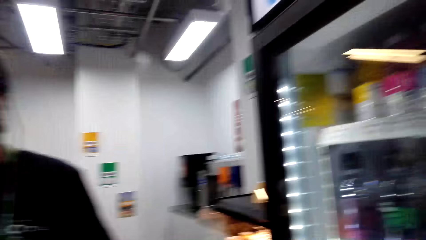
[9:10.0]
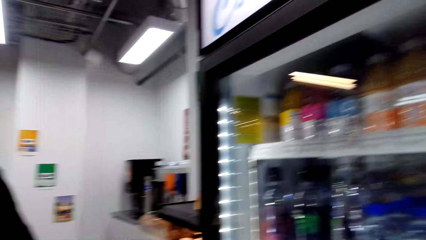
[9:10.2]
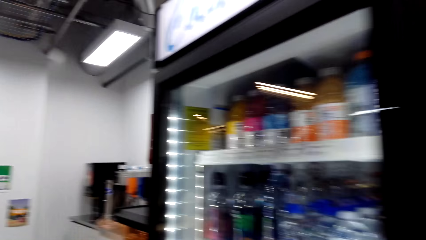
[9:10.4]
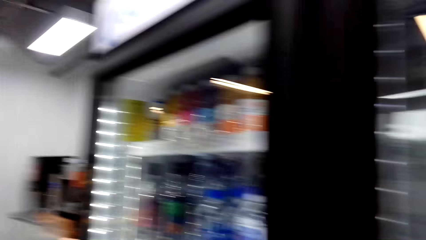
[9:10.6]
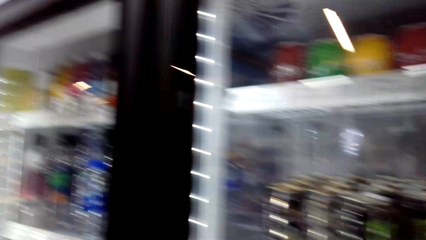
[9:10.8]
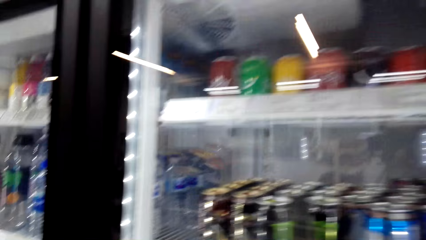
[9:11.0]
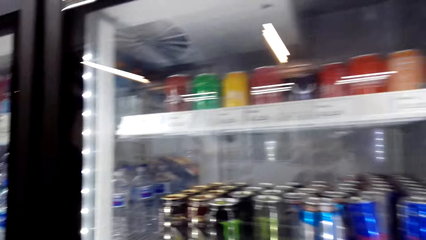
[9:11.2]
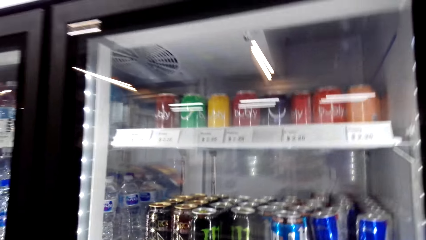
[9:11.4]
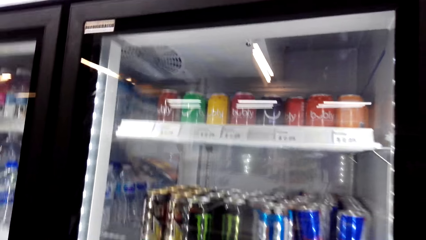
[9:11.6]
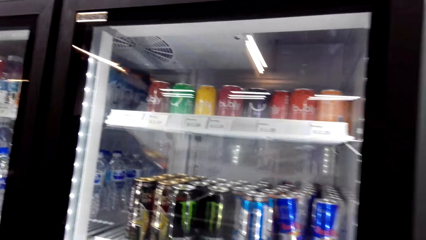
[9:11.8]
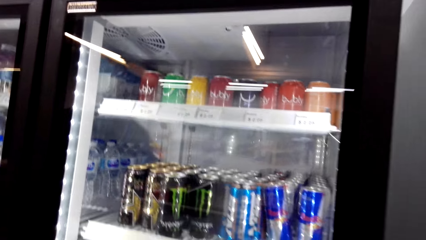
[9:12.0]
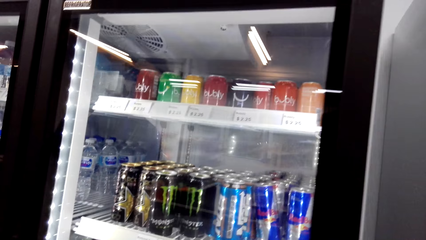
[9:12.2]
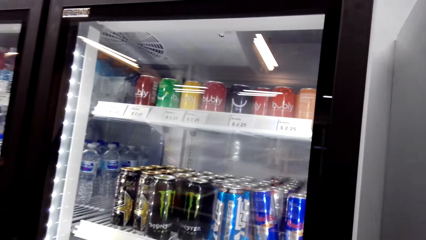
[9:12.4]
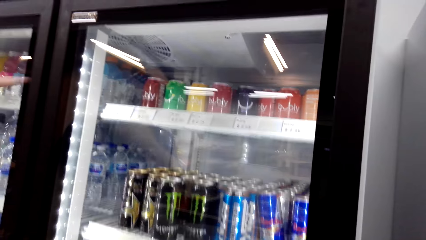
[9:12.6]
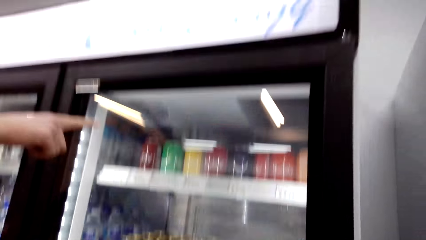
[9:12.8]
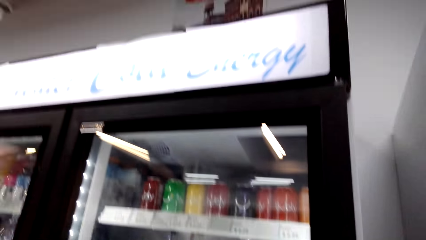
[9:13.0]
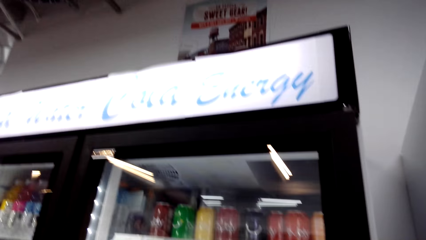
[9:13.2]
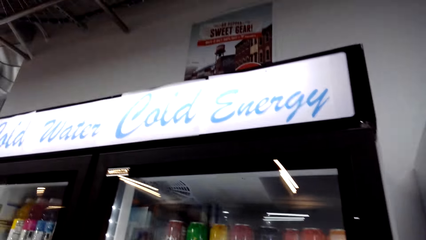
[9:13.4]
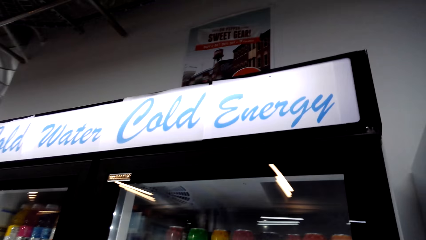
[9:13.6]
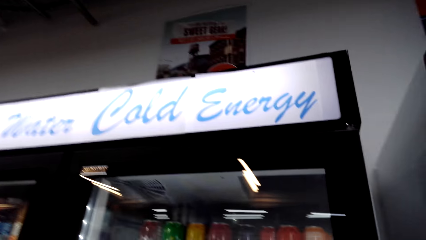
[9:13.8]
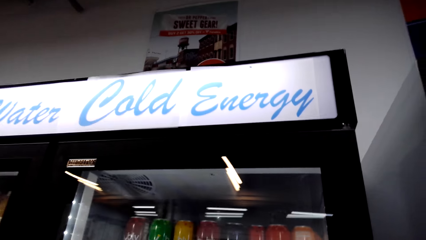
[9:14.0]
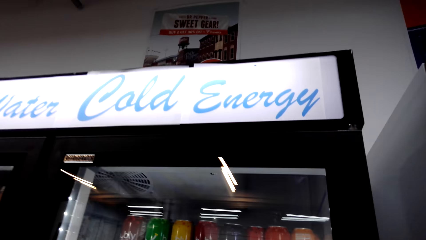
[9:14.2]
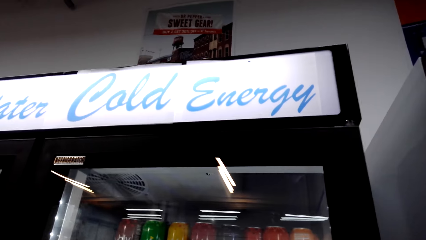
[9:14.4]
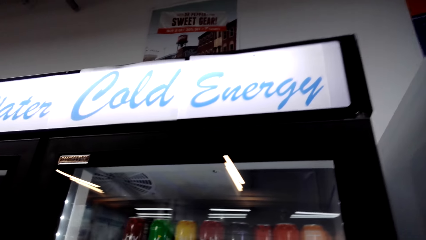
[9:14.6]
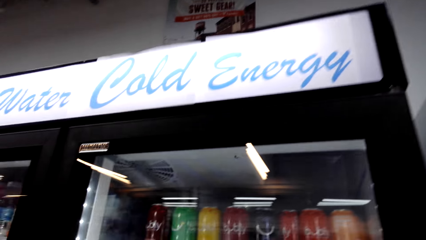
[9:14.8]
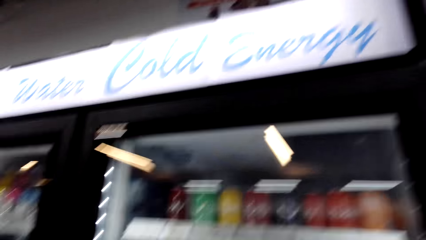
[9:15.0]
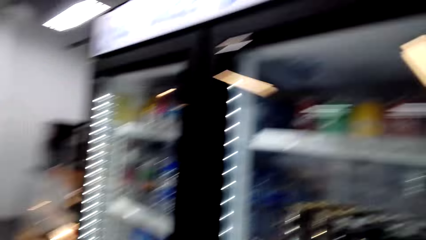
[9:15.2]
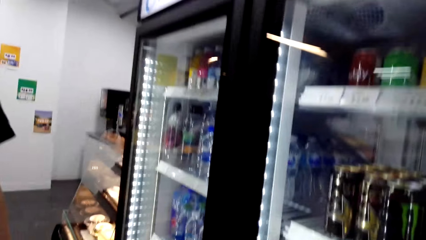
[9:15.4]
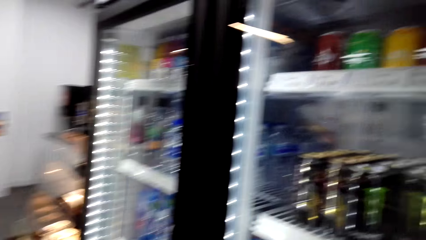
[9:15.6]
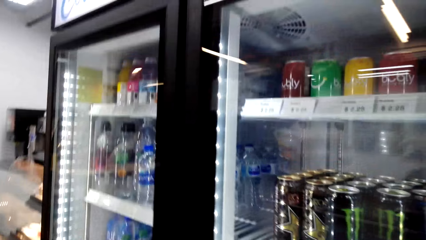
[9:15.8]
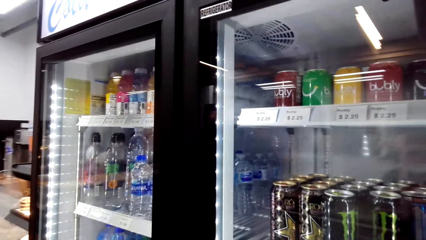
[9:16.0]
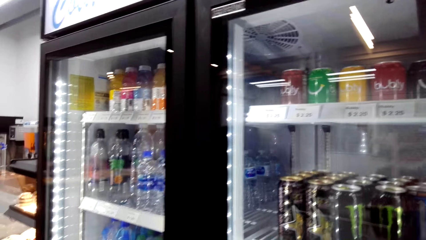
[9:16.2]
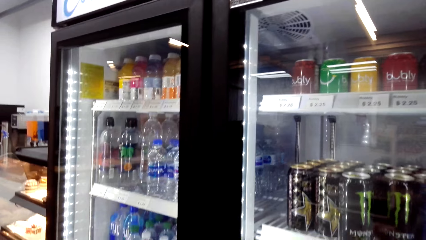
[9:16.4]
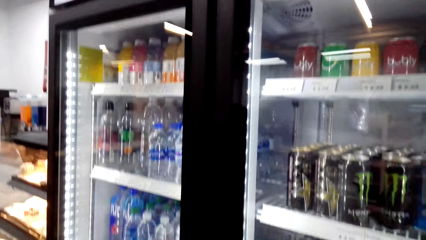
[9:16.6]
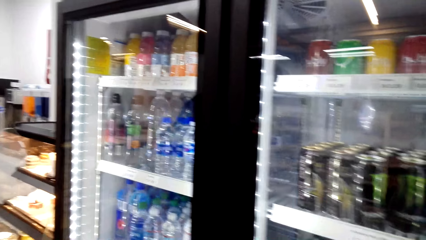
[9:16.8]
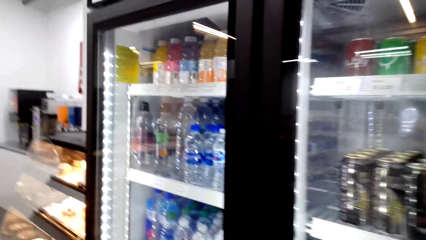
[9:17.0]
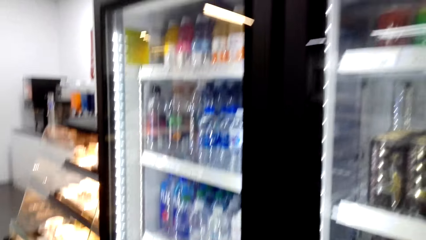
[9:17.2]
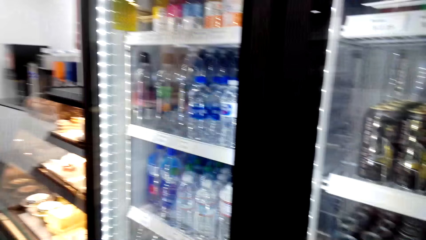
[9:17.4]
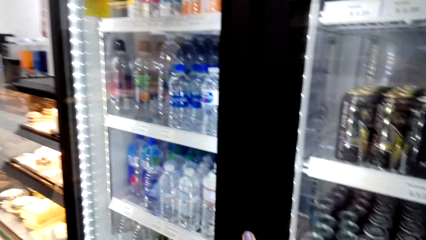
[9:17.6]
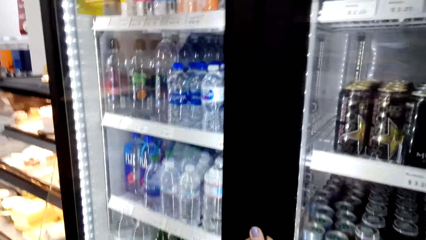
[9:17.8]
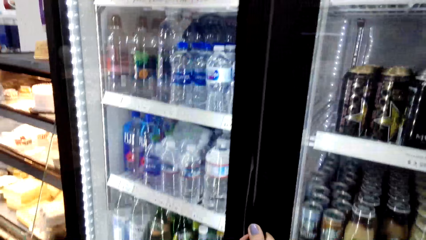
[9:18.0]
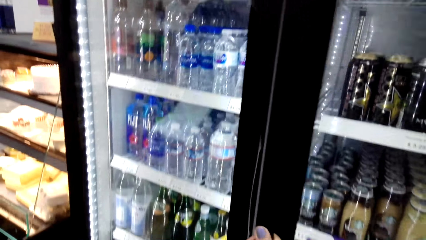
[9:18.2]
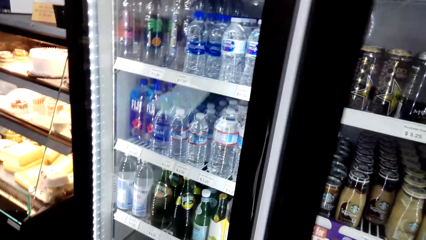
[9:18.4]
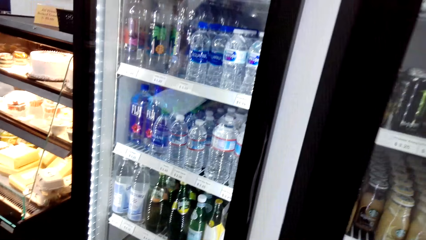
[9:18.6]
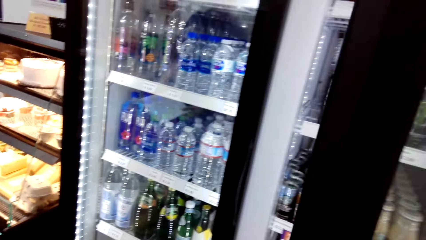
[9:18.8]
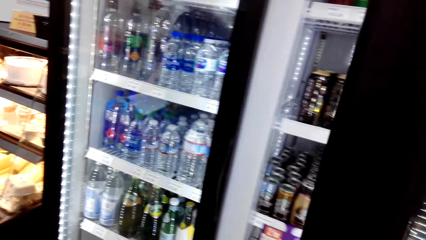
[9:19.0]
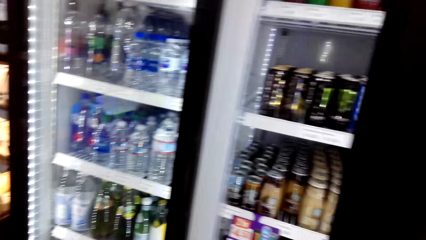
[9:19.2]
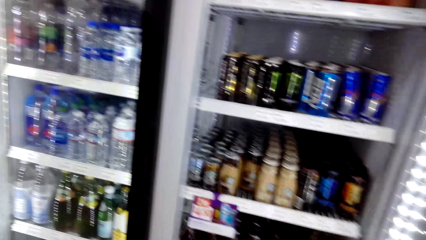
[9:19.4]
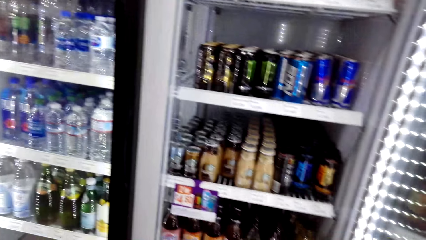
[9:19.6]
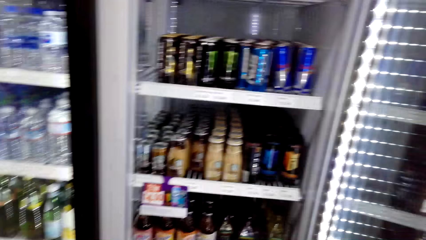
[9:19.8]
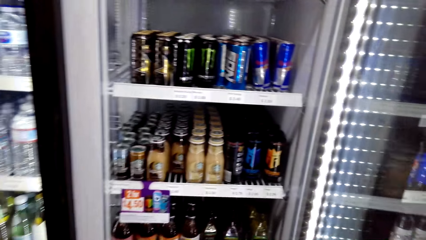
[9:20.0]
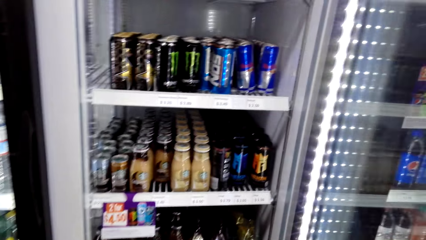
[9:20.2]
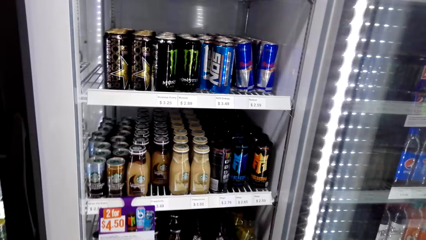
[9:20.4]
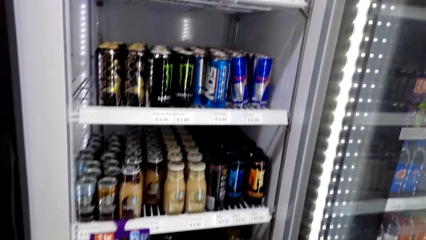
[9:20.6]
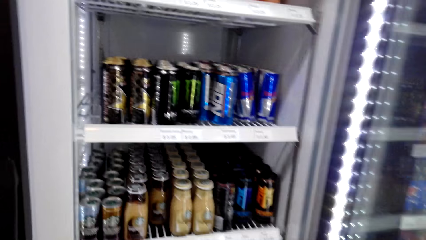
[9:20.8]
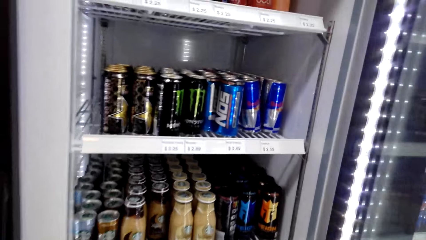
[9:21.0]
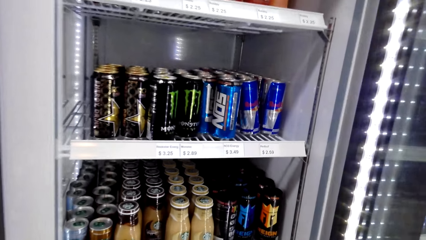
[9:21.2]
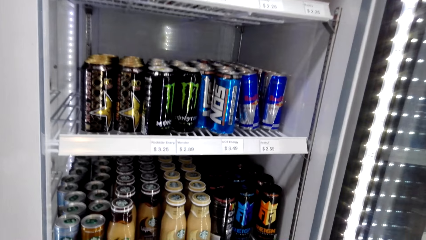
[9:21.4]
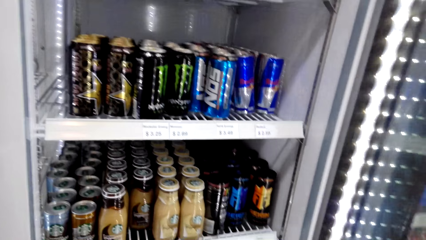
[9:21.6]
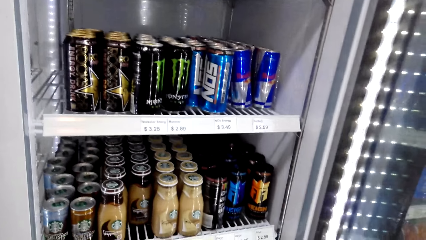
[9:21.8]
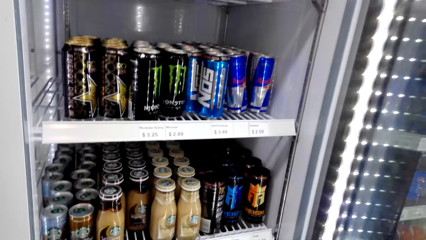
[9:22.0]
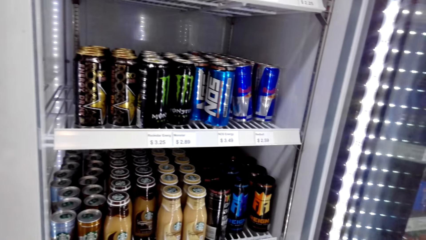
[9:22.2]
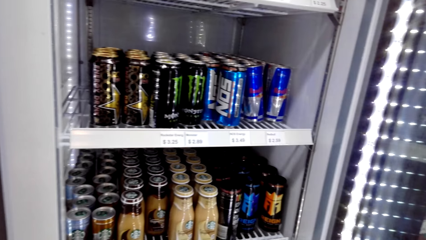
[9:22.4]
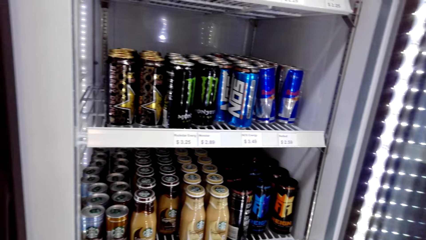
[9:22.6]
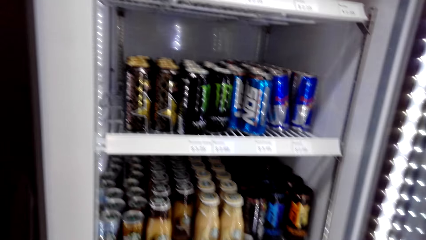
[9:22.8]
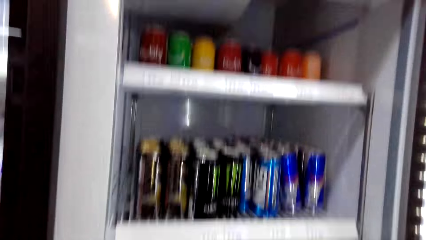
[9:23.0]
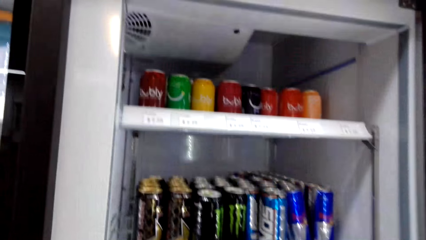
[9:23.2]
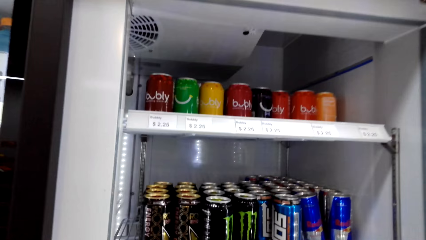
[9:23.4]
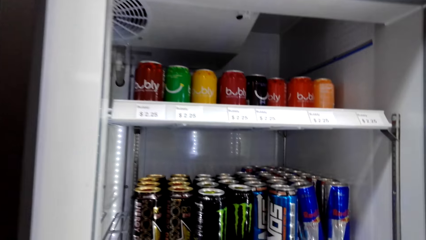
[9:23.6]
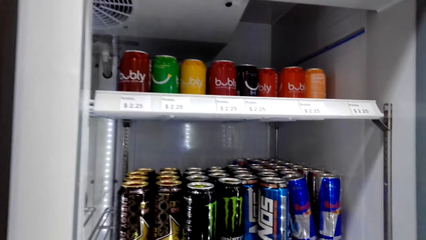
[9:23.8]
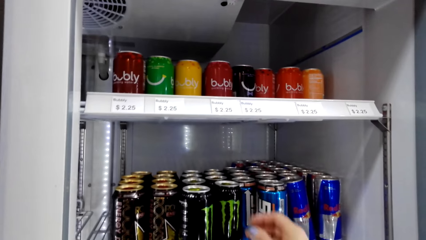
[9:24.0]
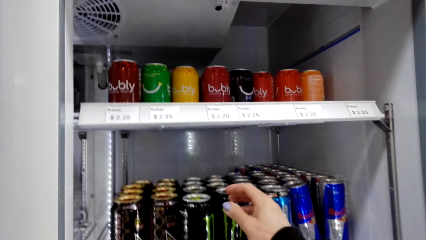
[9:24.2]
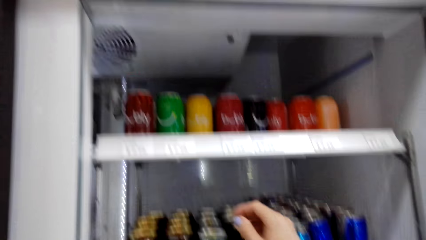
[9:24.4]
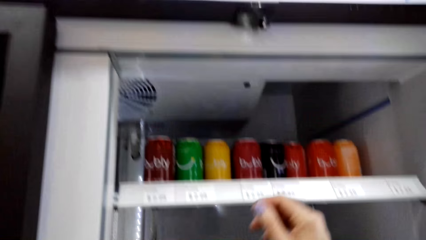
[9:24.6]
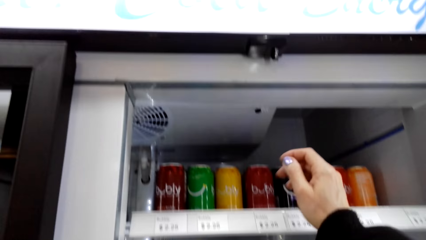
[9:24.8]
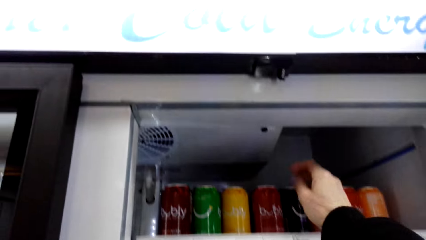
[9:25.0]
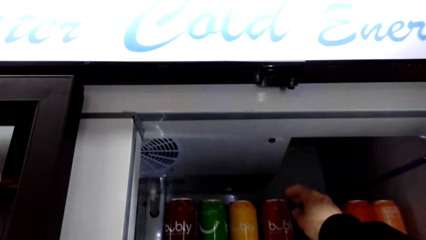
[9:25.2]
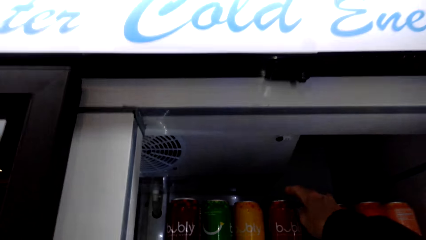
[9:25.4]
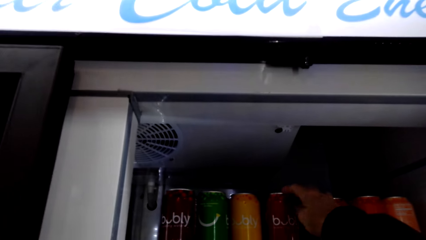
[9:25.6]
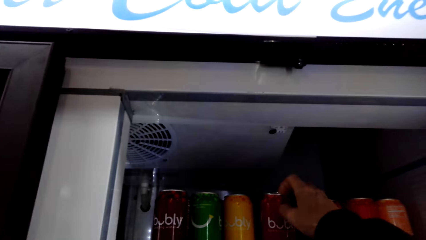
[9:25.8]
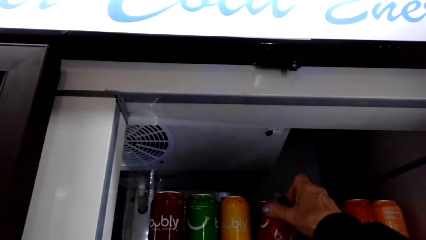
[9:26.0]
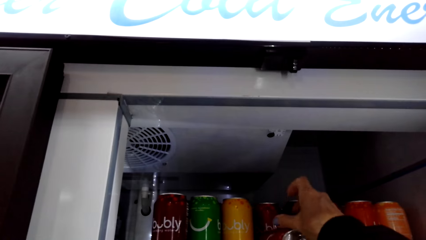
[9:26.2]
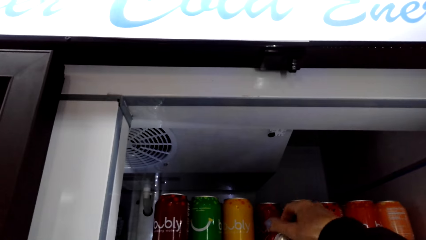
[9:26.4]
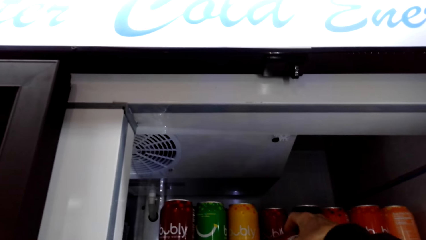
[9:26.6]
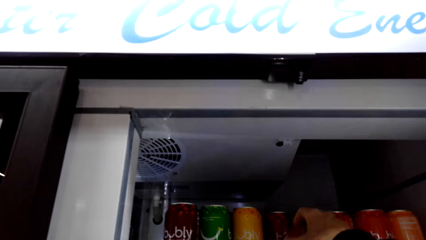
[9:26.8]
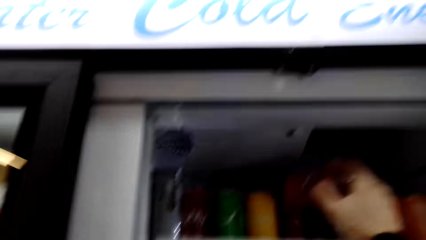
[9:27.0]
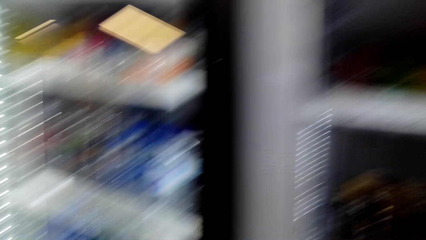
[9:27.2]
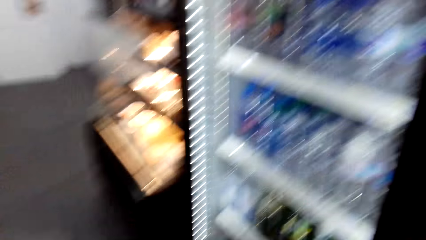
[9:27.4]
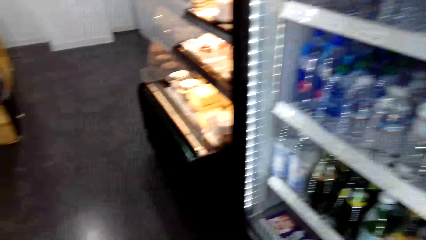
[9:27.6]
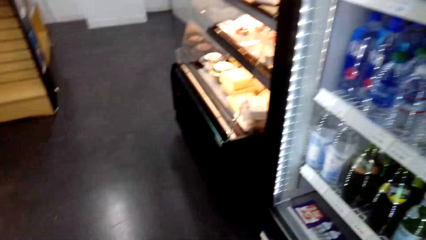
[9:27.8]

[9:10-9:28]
The camera wearer walks around a supermarket. They look around a fridge. They look around the supermarket. They open the fridge. They look around the fridge. They pick up a can of drink from the fridge.
